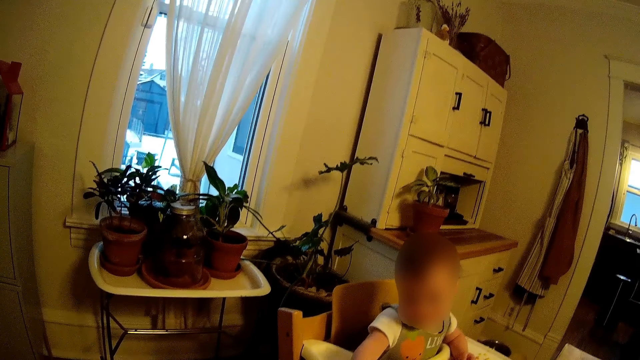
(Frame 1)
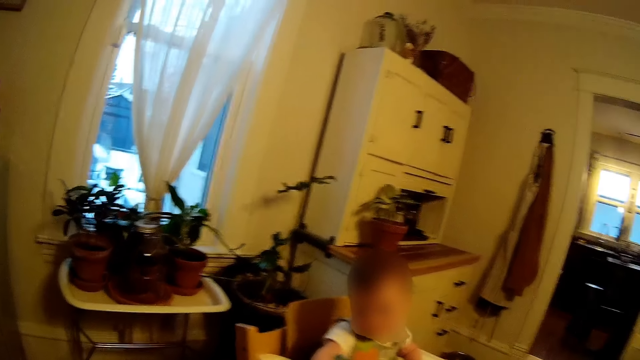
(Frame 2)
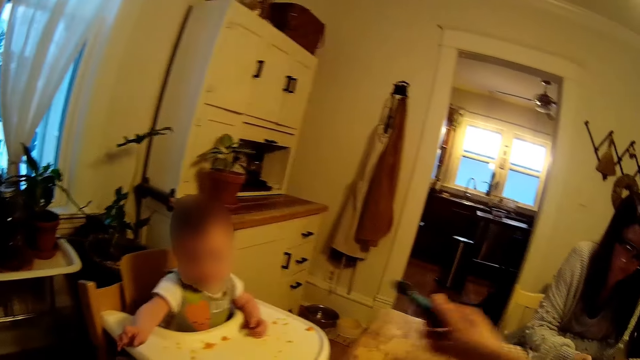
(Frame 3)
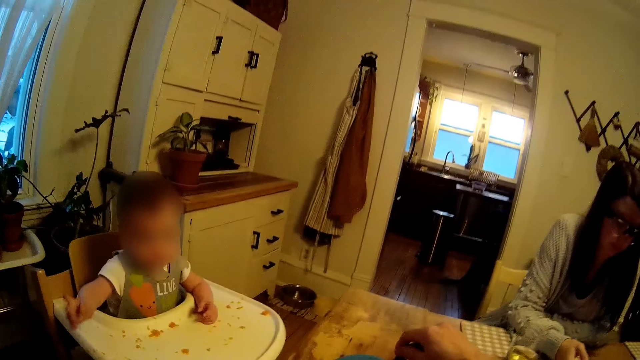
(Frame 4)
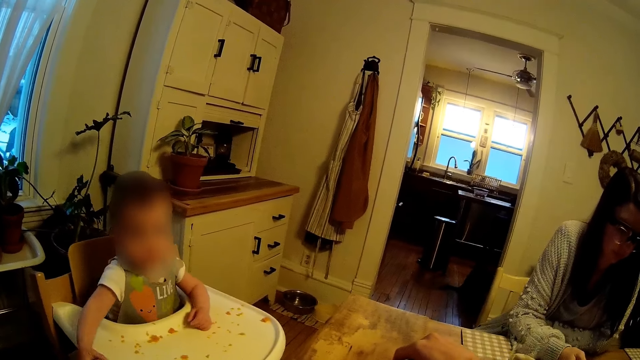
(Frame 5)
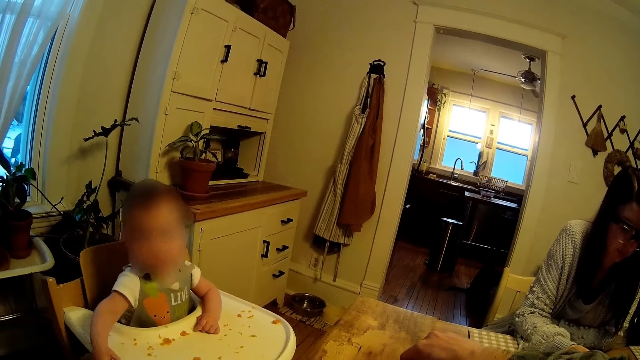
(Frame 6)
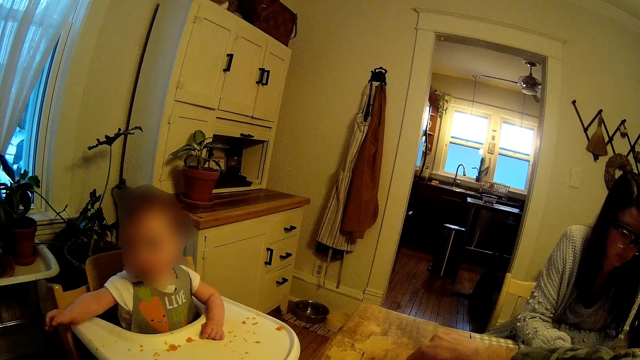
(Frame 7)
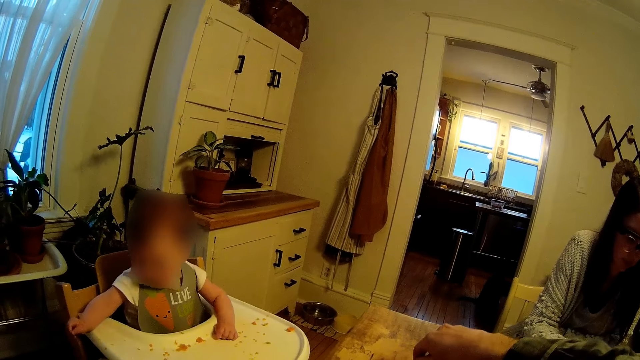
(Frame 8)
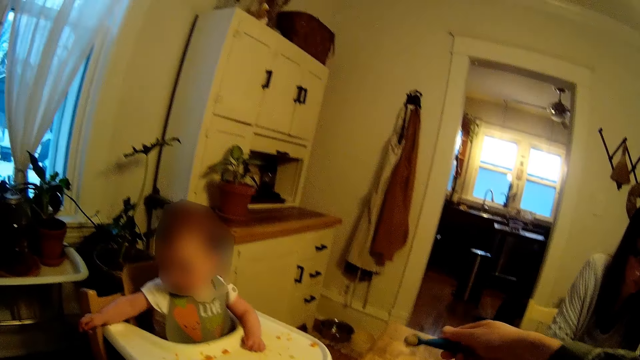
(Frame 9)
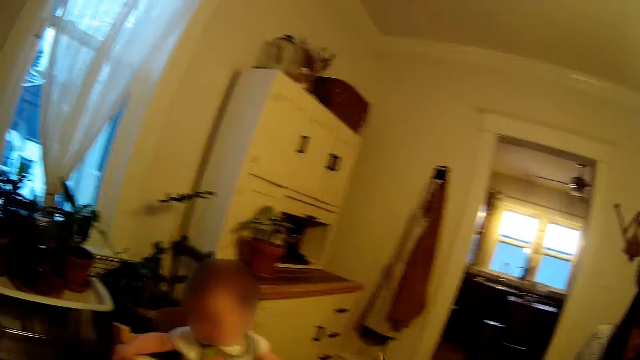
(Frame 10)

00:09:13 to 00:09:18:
The camera wearer collects the spoon from the baby with his right hand. They pick cereal from the plate with the spoon in her right hand. They interact with a woman.

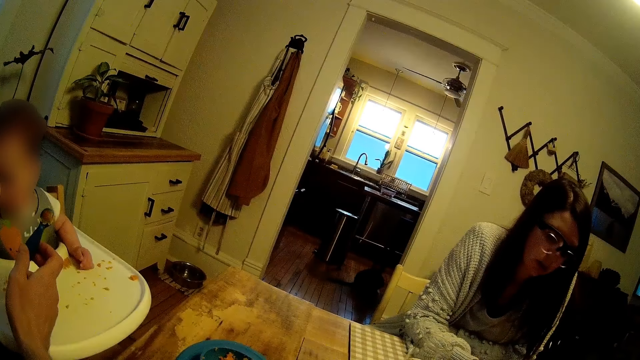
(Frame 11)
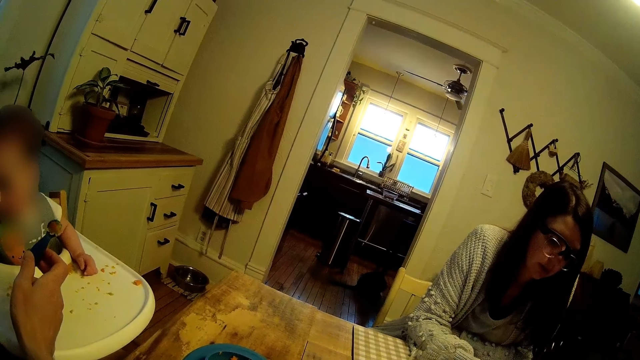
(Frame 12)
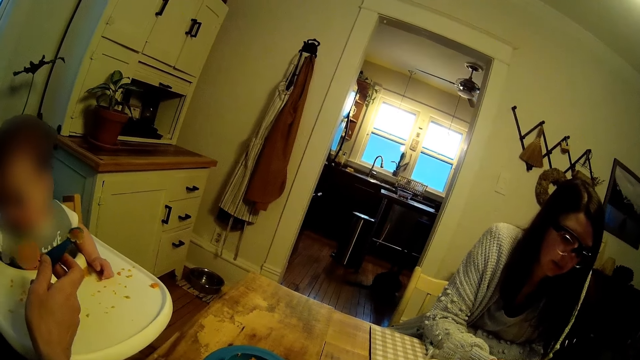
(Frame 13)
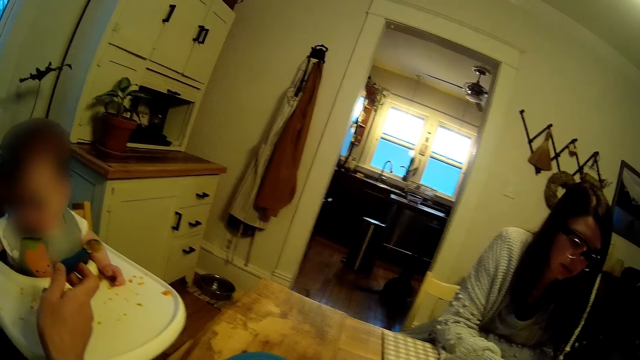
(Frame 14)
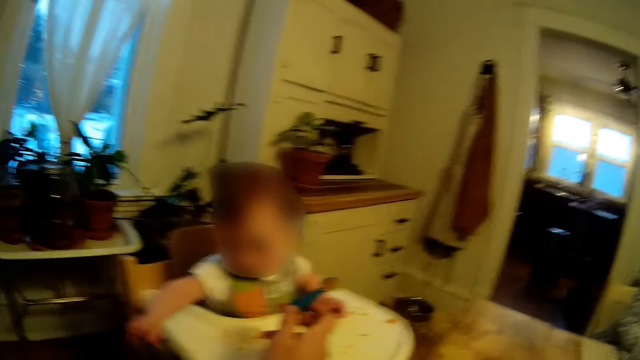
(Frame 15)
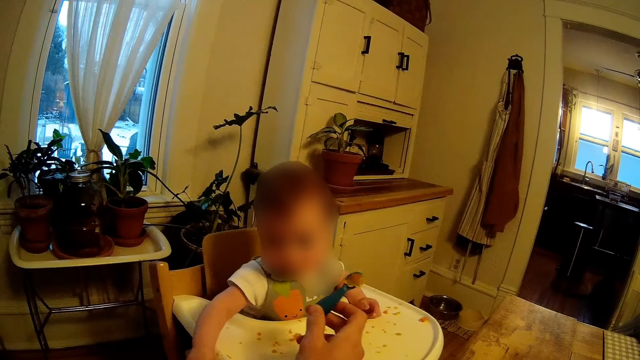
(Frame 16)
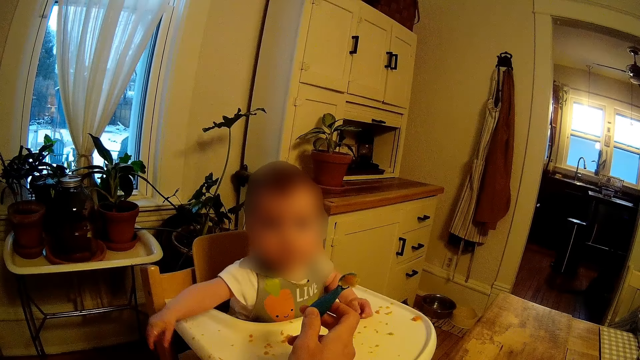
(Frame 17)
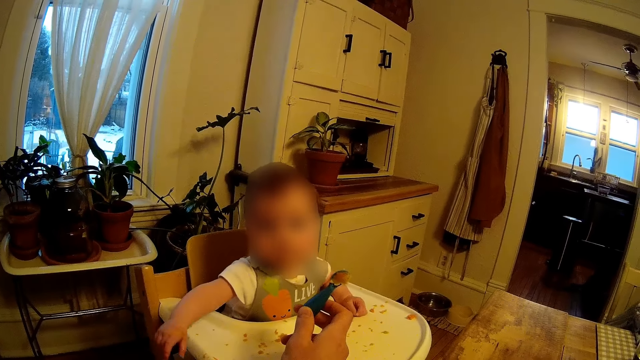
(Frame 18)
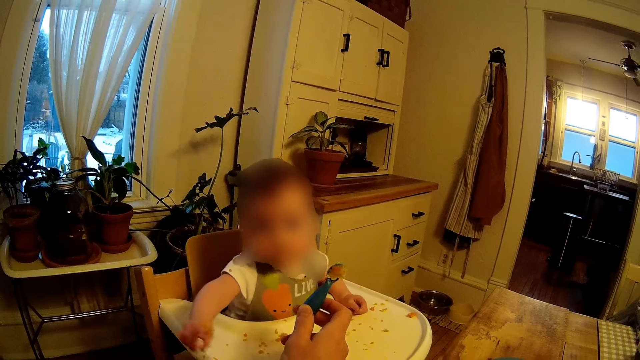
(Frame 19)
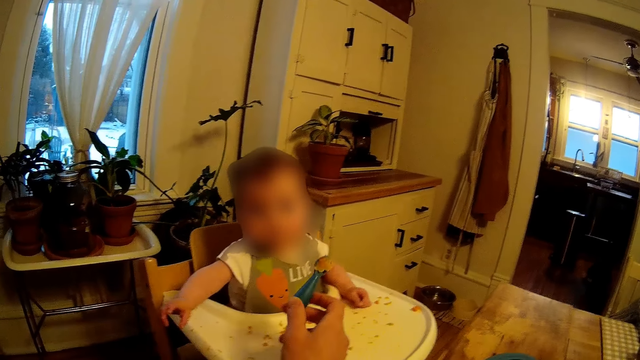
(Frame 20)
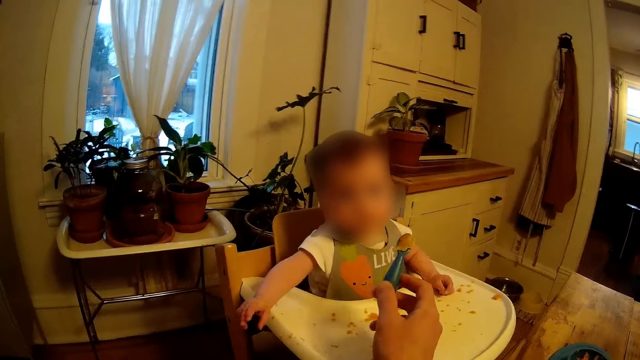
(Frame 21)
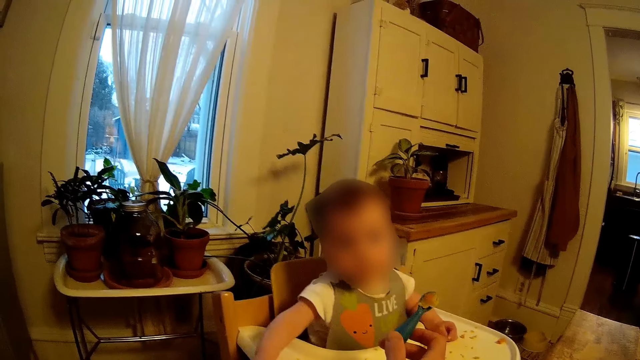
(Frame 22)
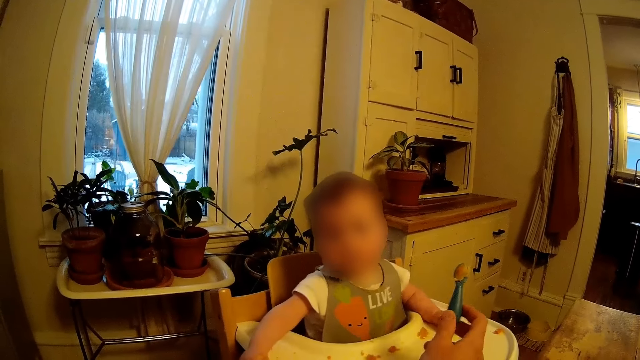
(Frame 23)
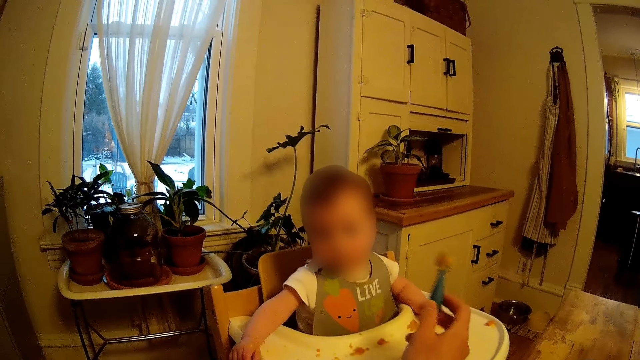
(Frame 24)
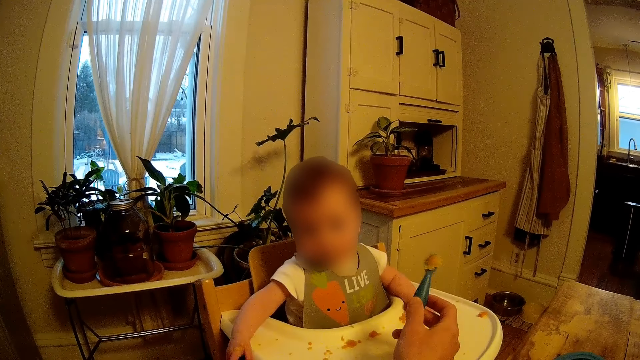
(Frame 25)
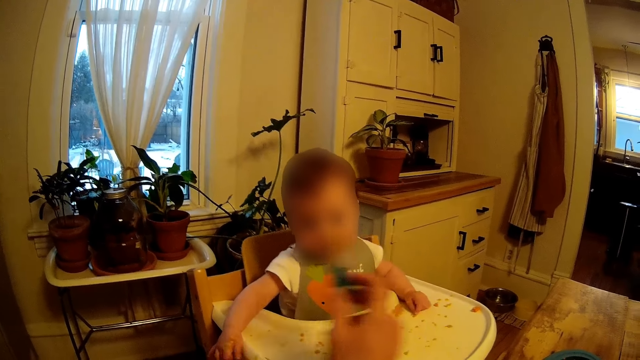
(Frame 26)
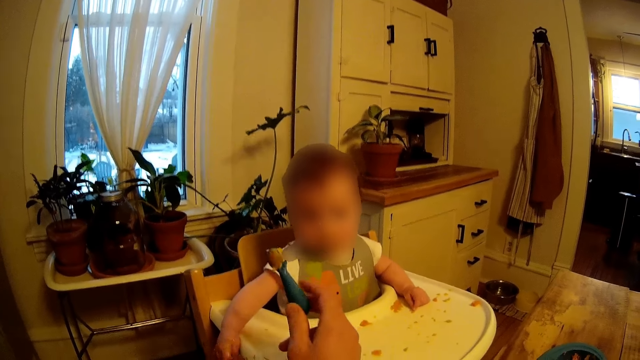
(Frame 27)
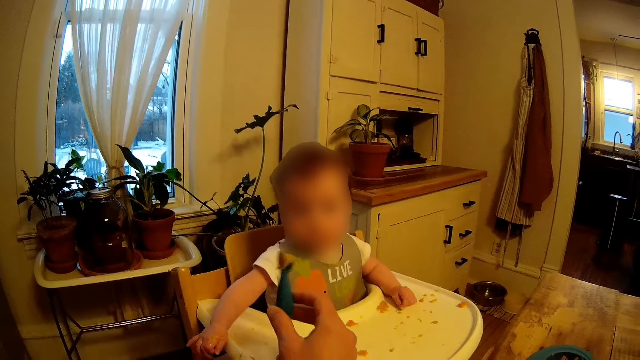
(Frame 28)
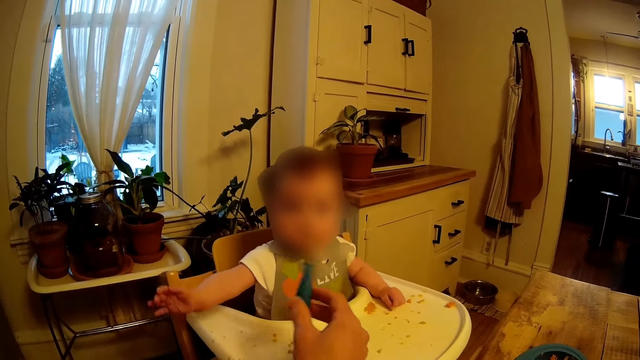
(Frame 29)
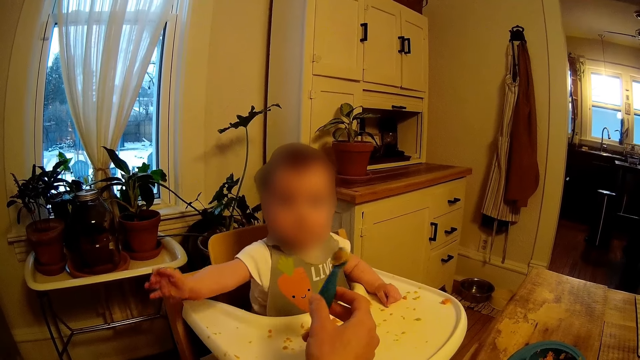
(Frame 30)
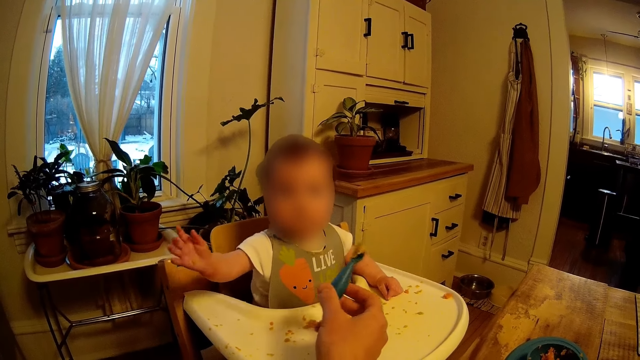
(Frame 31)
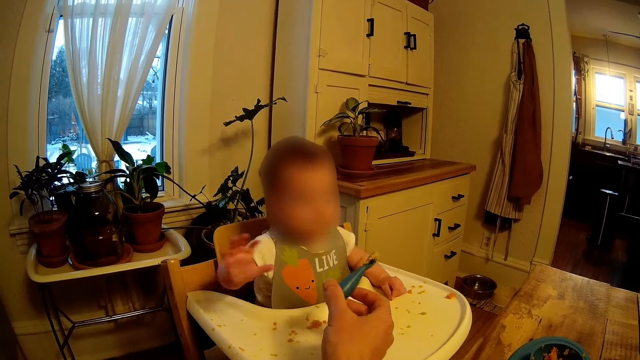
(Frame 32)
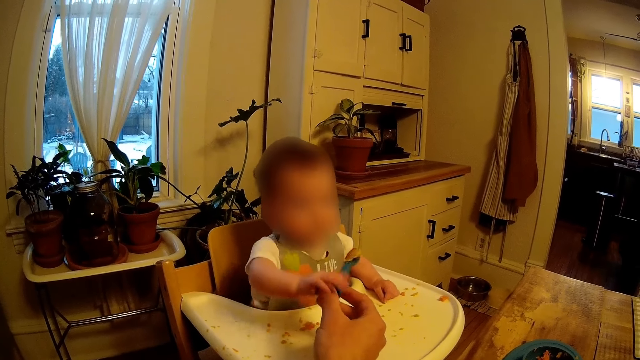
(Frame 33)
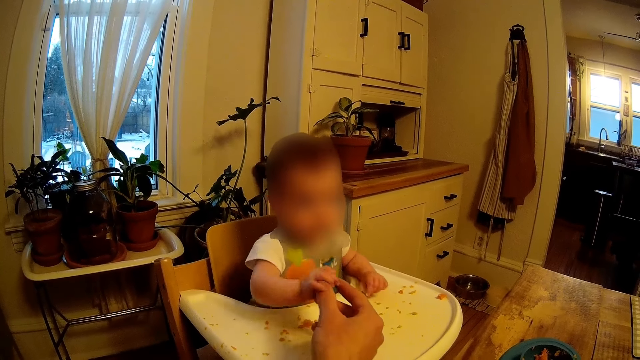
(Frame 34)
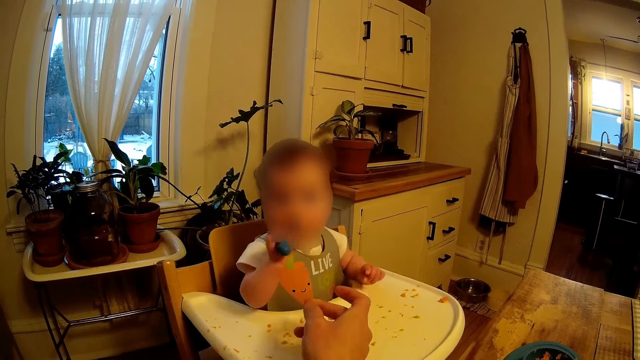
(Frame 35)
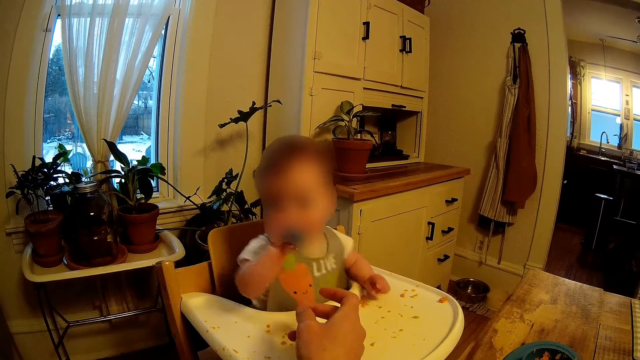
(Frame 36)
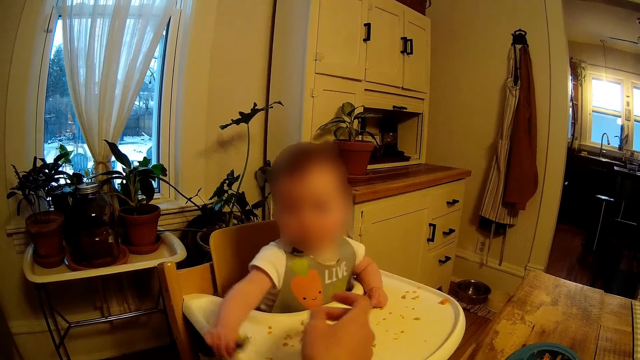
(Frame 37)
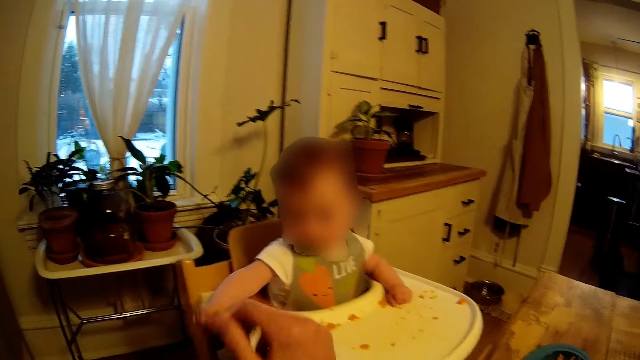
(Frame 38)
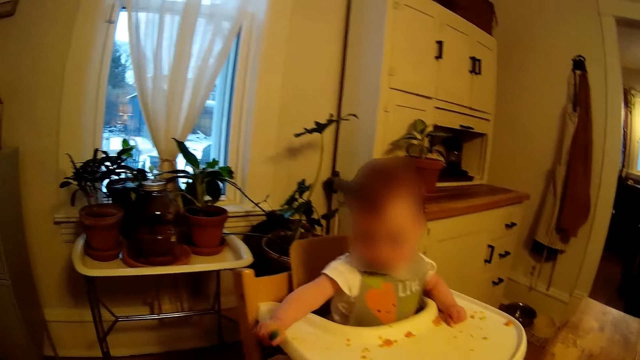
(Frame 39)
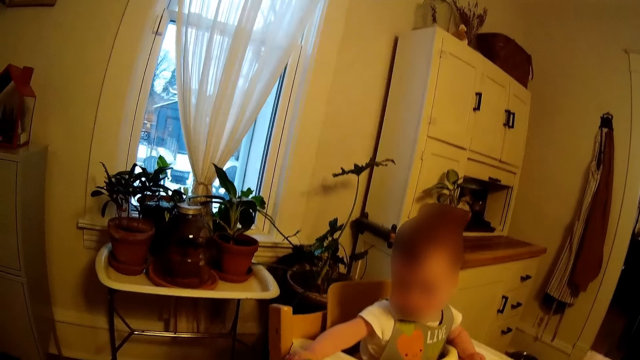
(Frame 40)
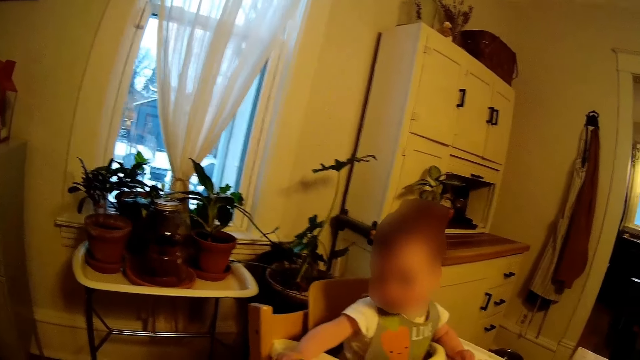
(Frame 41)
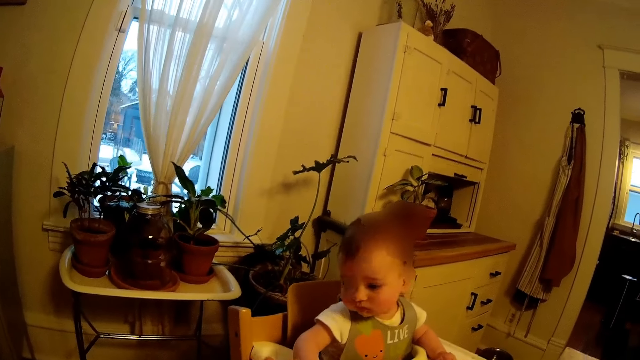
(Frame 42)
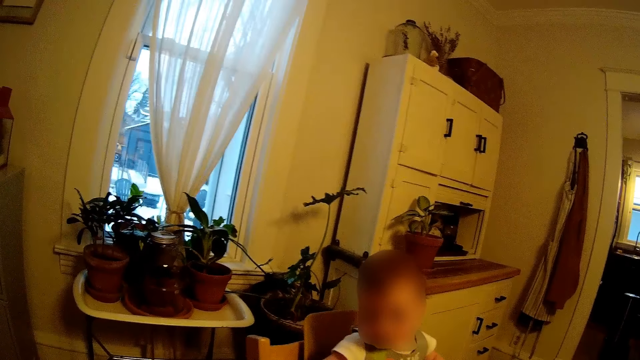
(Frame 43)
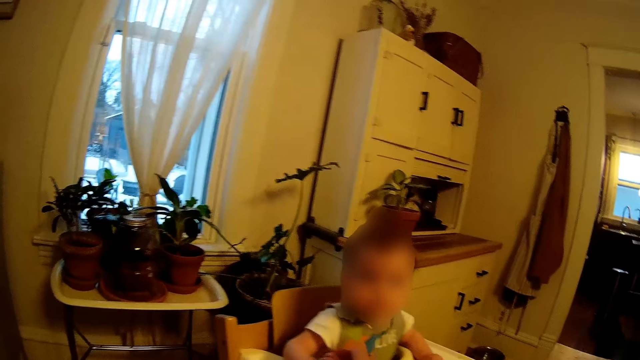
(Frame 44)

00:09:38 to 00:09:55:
A lady sits at a table. The camera wearer plays with the baby. They give the baby the spoon. The baby collects the spoon from the camera wearer. The baby puts the spoon in his mouth.
